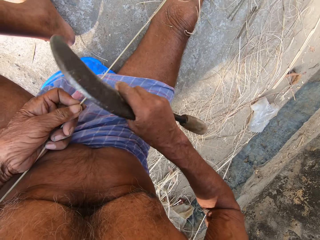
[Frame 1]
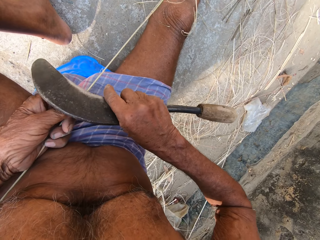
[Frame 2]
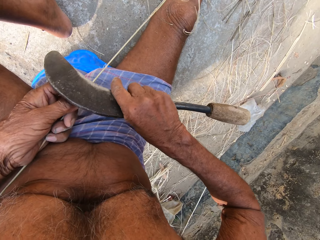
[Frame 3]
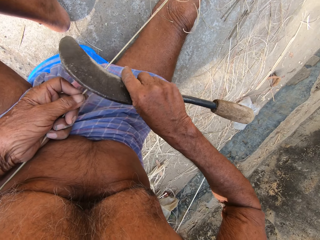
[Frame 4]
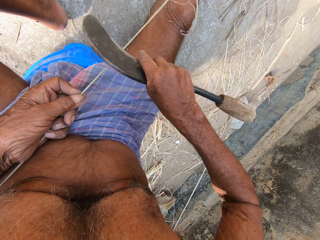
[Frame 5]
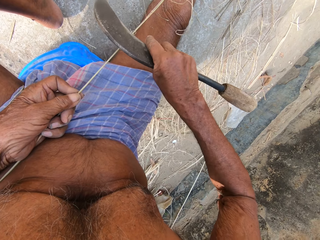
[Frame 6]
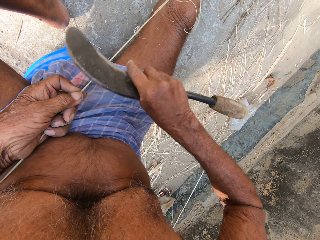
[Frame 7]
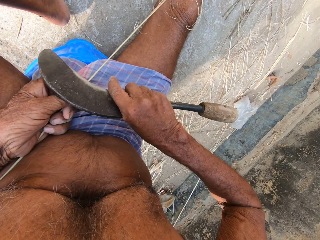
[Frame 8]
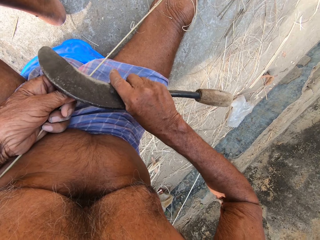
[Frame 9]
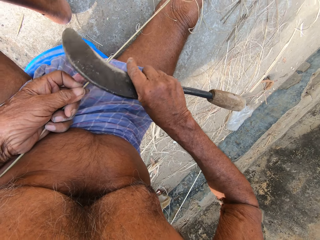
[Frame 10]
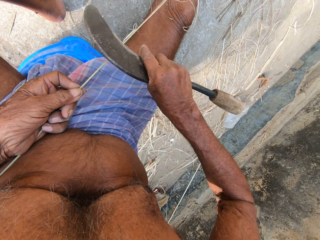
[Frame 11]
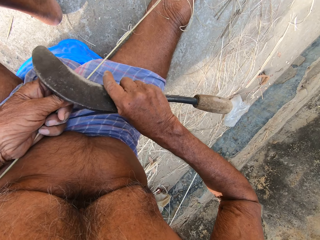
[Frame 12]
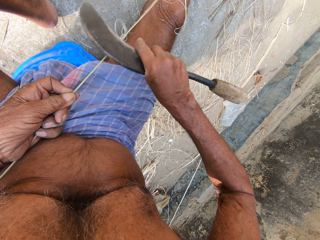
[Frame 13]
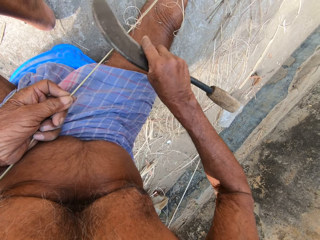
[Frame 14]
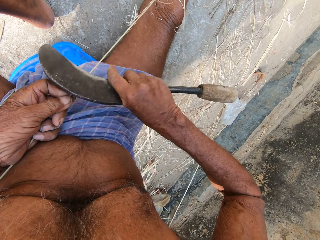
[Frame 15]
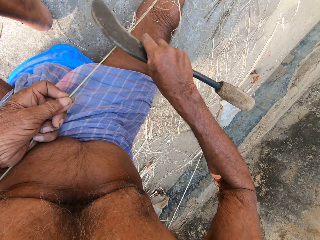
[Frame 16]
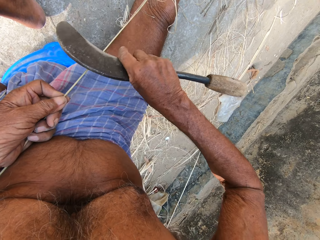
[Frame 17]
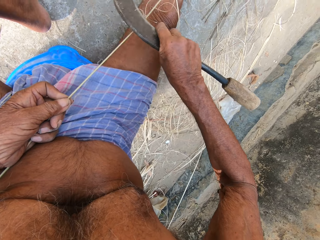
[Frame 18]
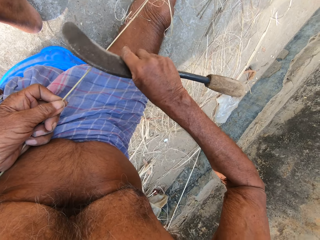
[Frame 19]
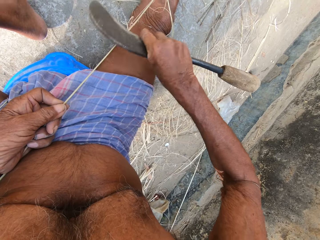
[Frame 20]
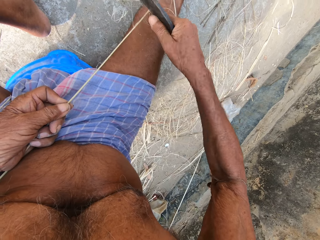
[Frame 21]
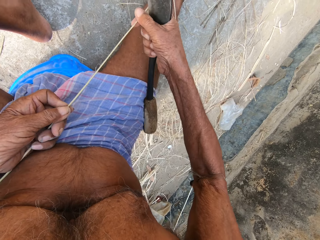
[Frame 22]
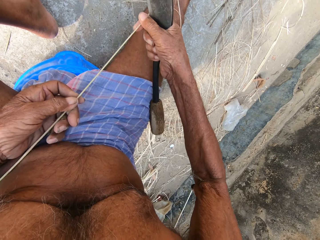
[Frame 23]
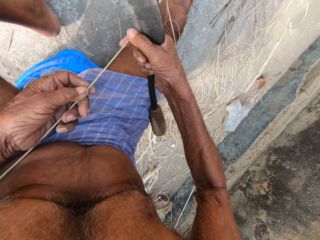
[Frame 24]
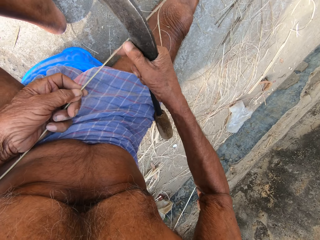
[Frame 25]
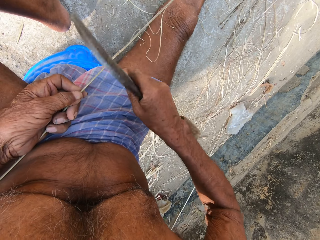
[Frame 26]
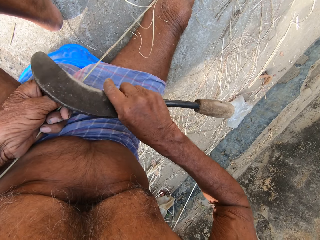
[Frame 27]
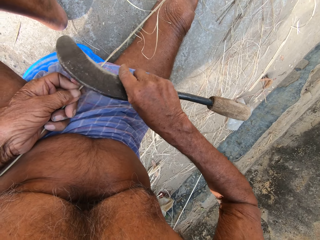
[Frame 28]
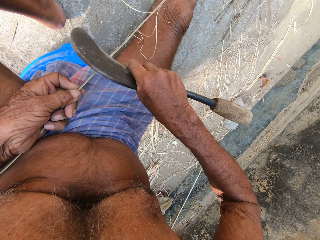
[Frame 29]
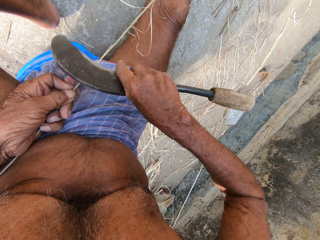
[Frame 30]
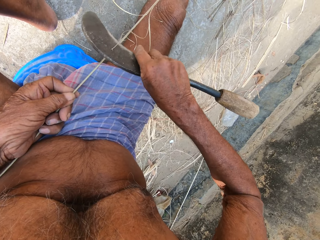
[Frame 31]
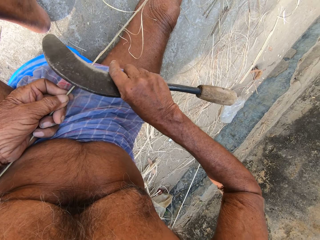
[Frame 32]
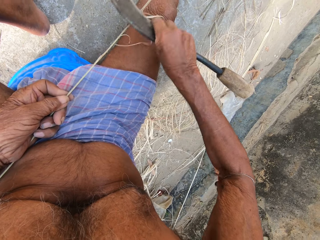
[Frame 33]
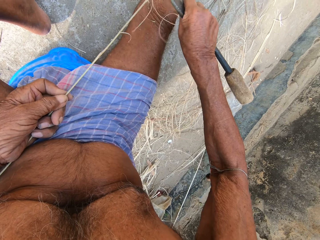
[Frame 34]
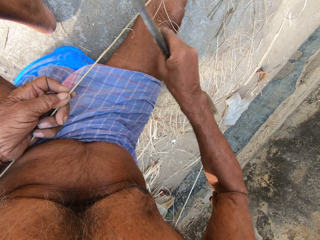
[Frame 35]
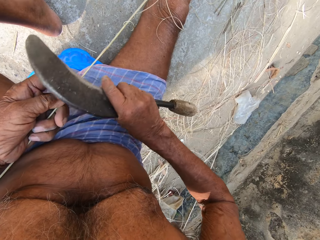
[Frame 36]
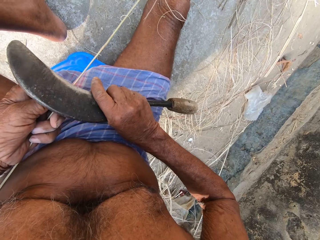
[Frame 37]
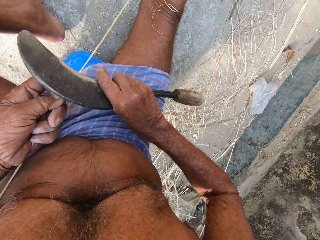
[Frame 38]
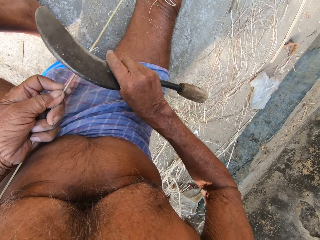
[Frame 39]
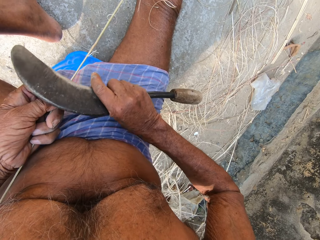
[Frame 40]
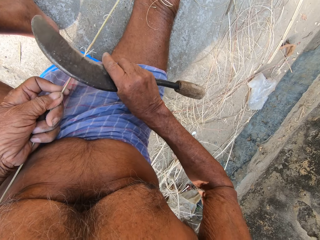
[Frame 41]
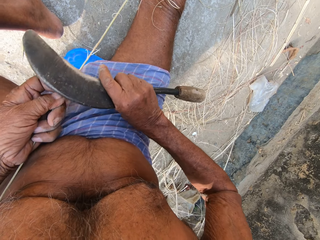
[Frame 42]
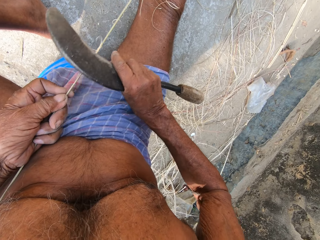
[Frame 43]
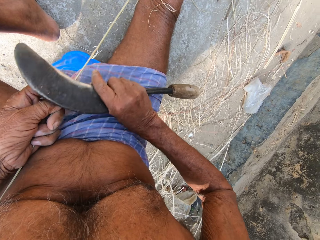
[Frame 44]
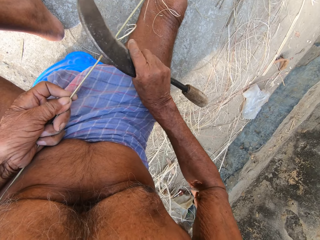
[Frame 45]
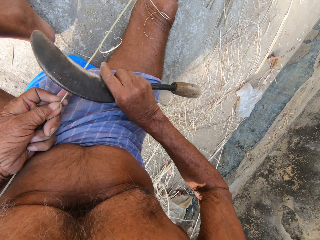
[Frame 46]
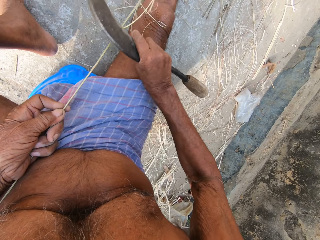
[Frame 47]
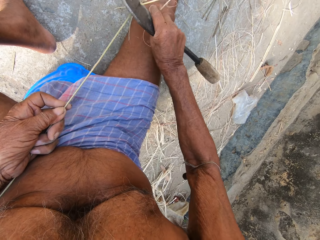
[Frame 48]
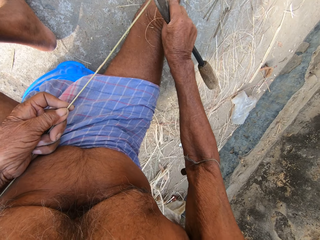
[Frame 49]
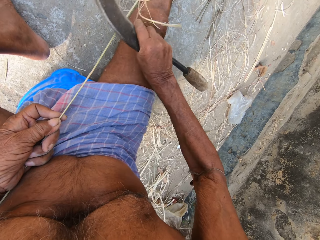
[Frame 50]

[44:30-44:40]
The camera wearer pulls the woven stick. They move the sickle tool. They trim the woven stick with a sickle tool. They move the sickle tool. They trim the woven stick with the sickle tool.

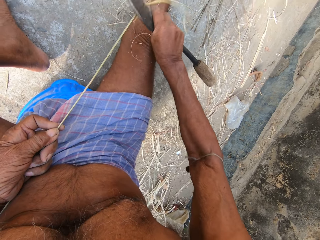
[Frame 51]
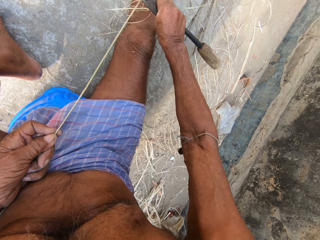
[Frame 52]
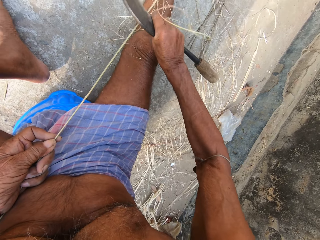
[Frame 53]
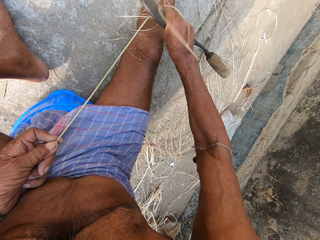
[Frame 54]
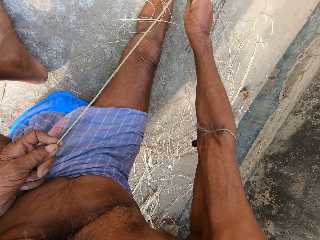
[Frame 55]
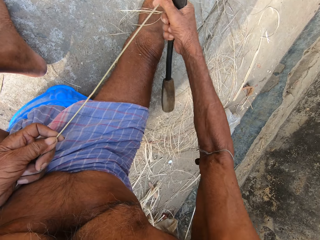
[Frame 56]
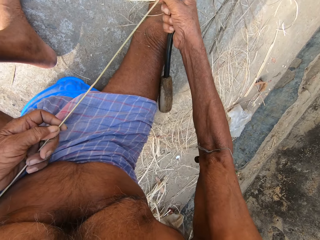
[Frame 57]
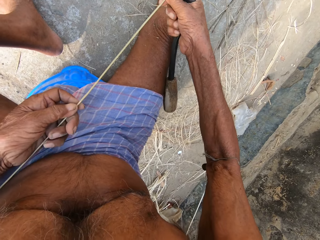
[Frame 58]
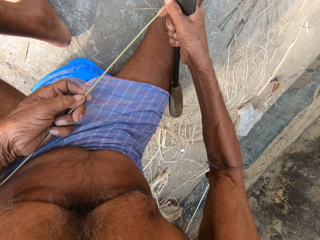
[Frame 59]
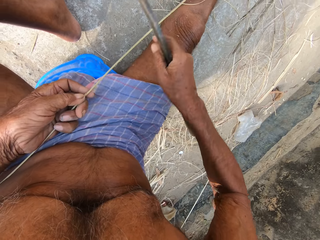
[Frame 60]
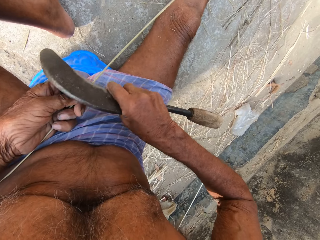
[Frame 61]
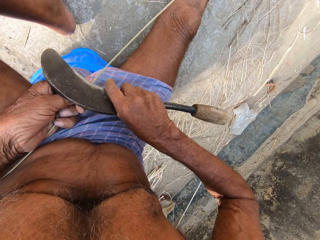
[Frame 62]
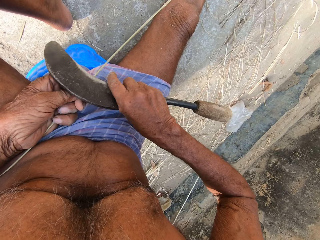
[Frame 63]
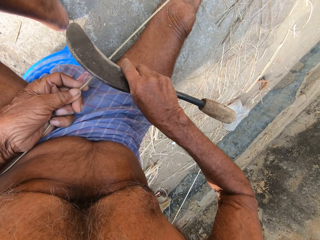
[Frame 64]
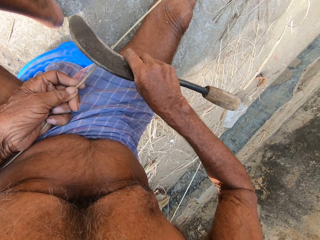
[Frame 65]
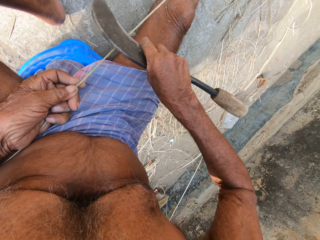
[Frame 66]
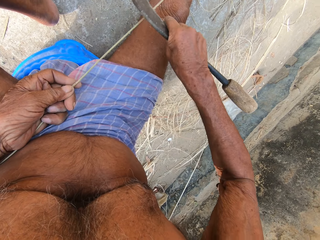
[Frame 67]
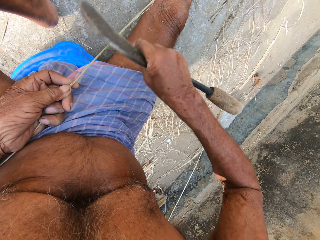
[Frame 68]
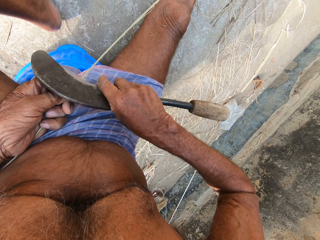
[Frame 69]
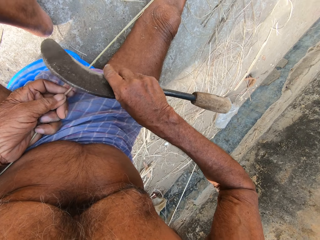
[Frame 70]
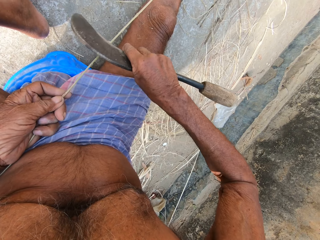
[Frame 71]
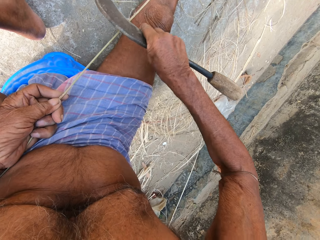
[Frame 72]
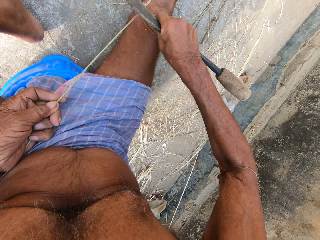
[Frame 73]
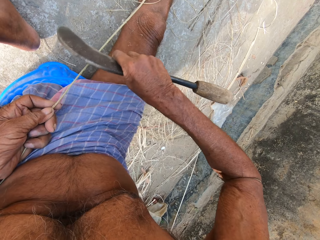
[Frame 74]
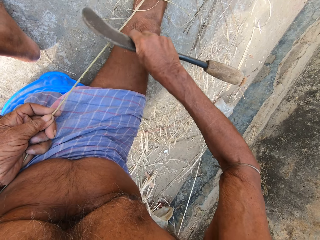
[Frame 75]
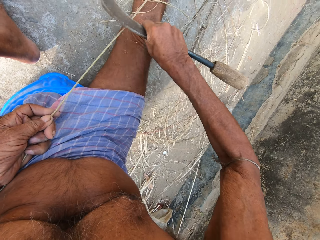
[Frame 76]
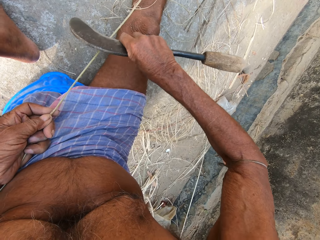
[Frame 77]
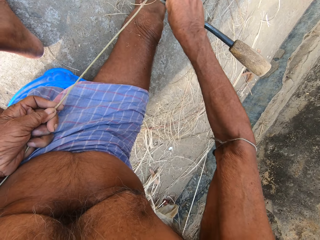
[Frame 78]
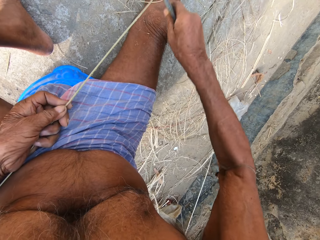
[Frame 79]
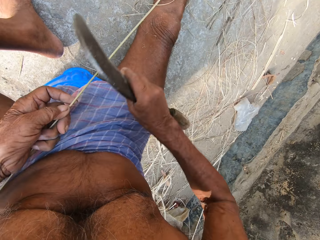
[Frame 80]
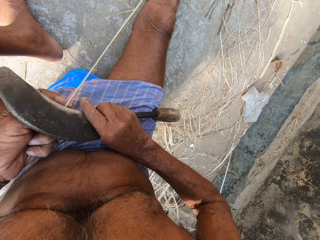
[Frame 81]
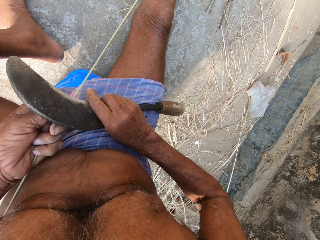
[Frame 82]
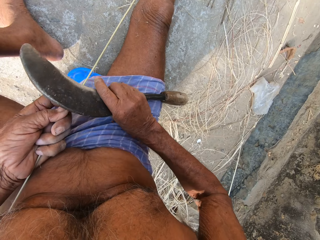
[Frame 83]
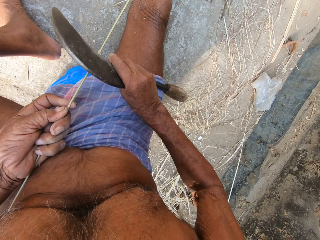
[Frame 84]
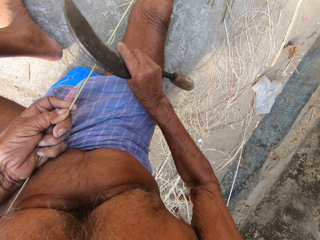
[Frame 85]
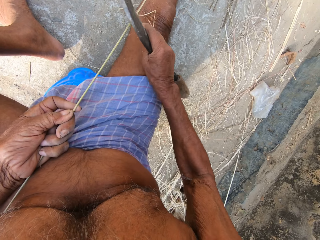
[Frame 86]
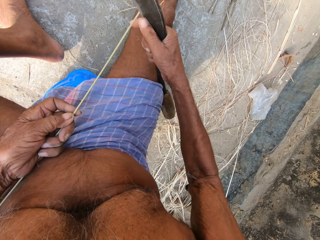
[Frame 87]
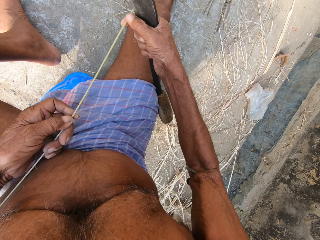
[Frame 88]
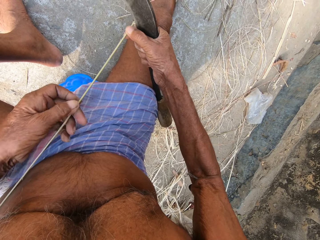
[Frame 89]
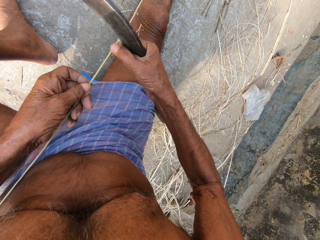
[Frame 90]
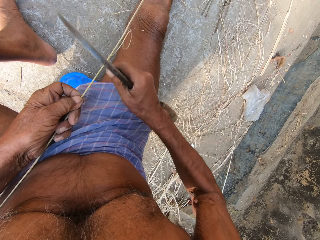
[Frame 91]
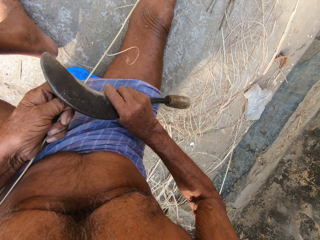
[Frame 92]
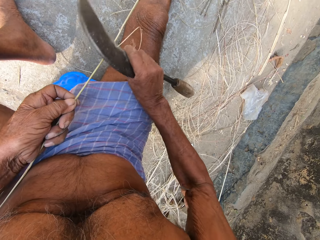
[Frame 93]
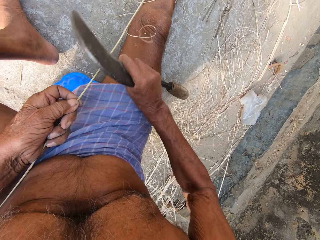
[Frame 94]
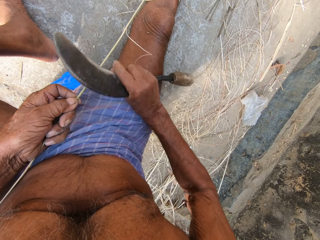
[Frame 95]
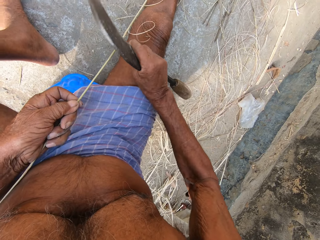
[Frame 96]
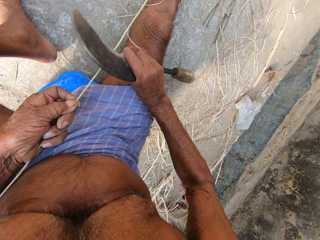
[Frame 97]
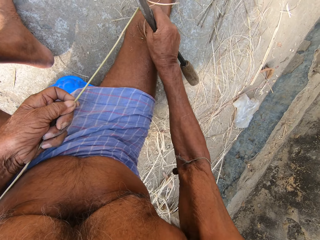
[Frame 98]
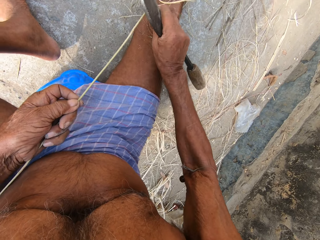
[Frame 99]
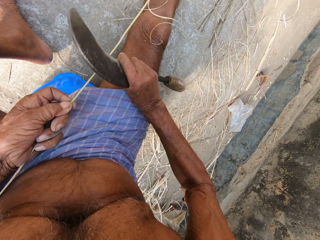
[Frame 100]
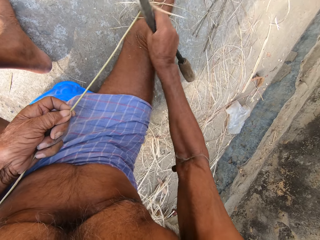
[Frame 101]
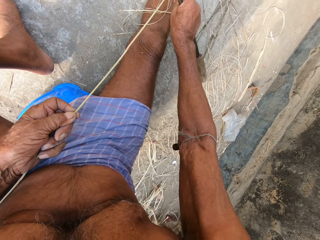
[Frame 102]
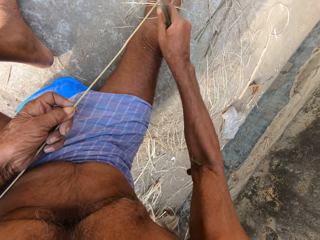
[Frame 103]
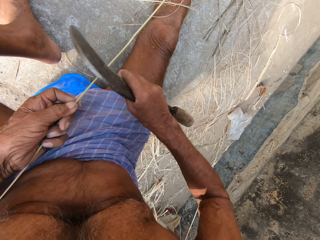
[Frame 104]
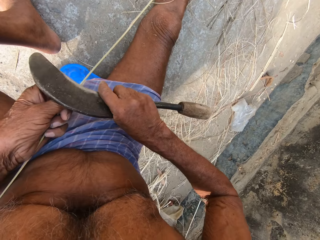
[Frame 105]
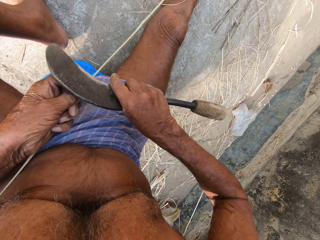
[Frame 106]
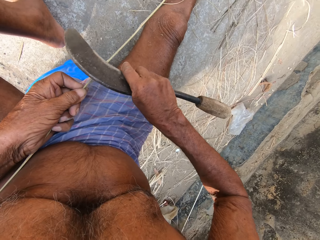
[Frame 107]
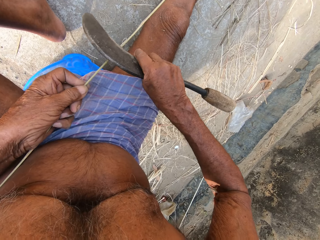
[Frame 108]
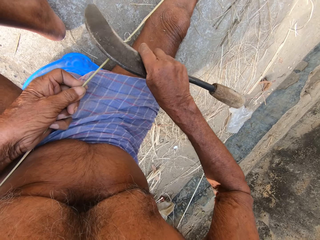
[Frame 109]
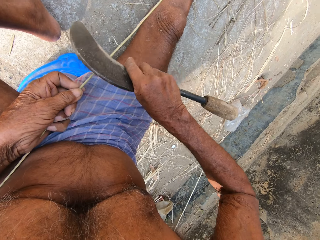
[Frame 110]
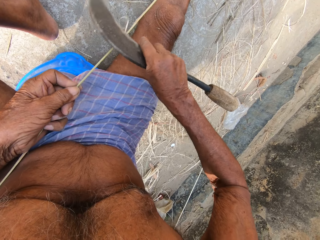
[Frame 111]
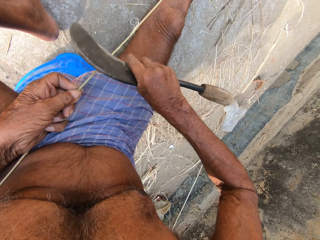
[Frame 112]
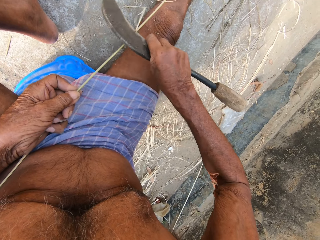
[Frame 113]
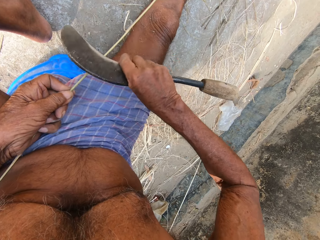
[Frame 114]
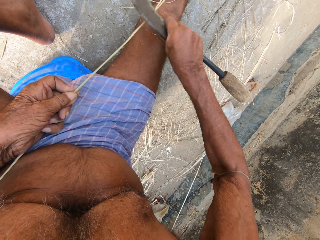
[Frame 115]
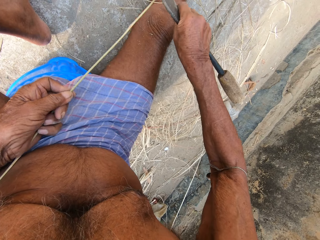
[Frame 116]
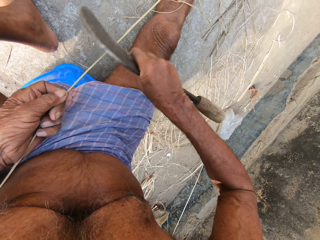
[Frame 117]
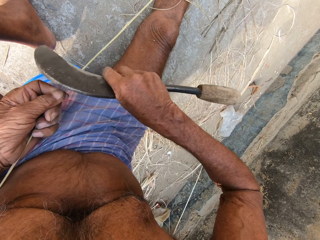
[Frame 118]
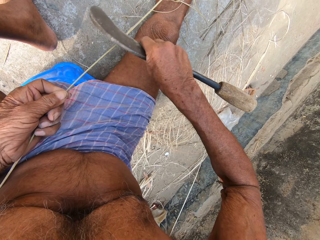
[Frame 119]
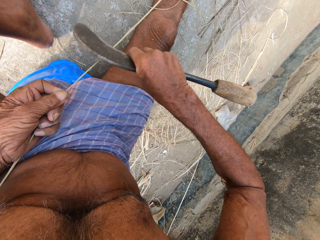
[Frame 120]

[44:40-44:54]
The camera wearer pulls the woven stick. They move the sickle tool. They trim the woven stick with a sickle tool. They move the sickle tool. They trim the woven stick with the sickle tool. They look at the woven stick. They pull the woven stick. They trim the woven stick with the sickle tool. They move the sickle tool. They trim the woven stick with the sickle tool.
